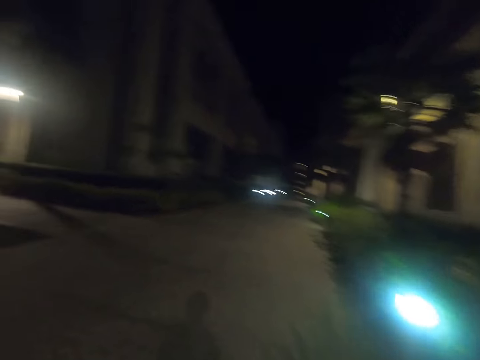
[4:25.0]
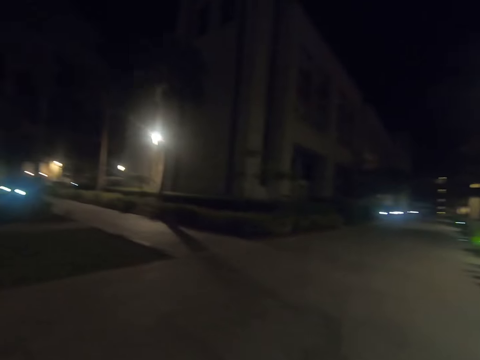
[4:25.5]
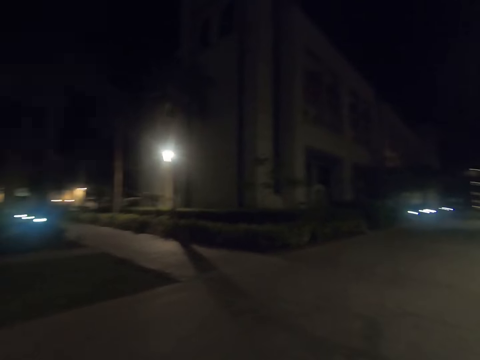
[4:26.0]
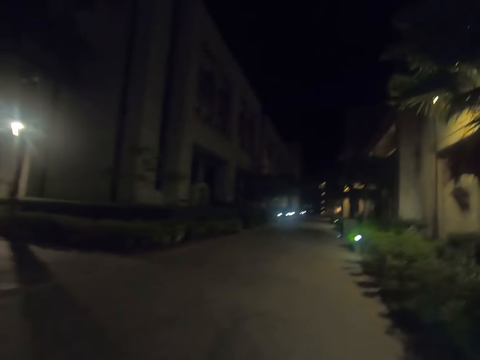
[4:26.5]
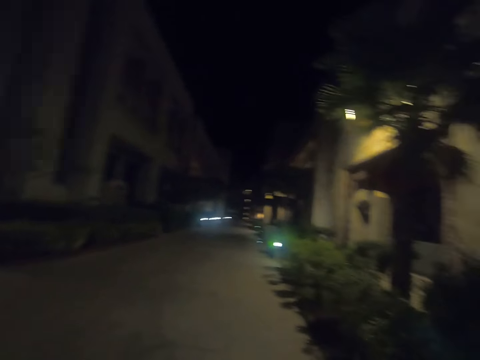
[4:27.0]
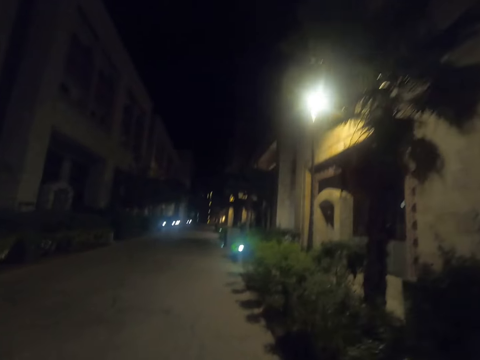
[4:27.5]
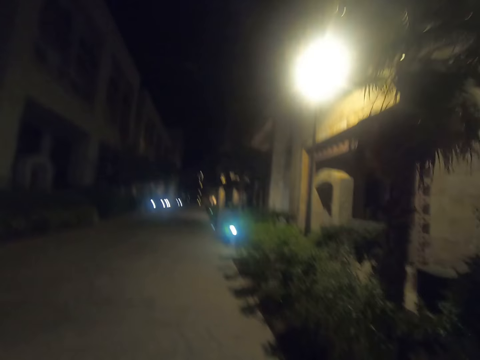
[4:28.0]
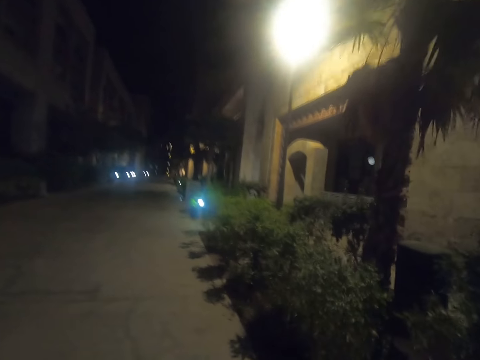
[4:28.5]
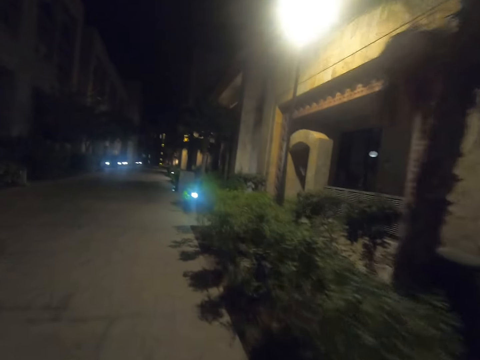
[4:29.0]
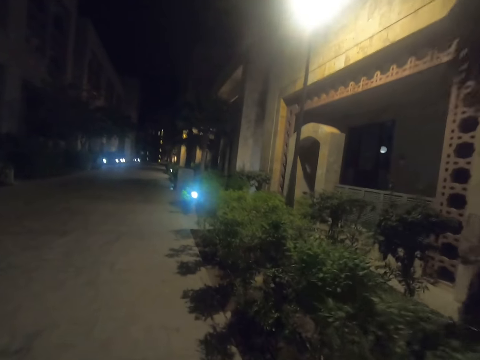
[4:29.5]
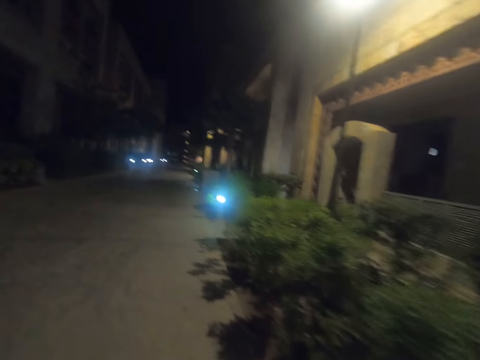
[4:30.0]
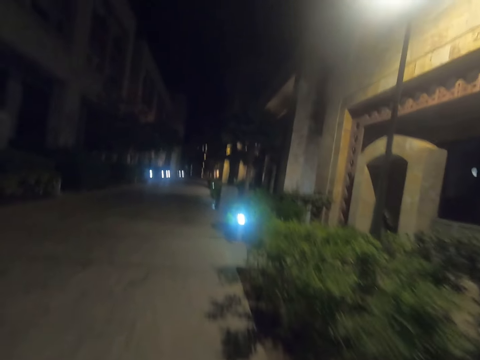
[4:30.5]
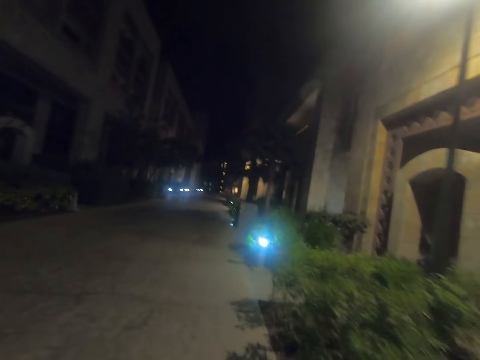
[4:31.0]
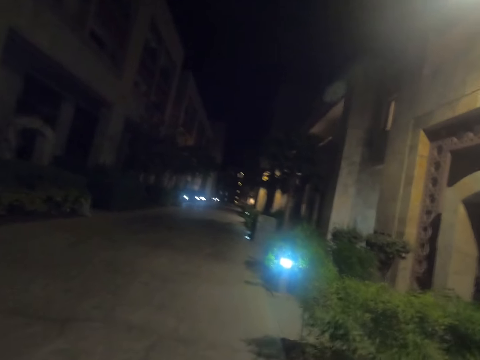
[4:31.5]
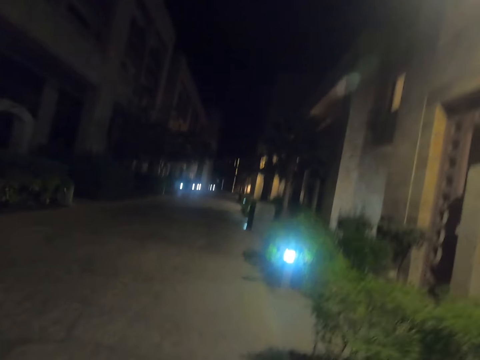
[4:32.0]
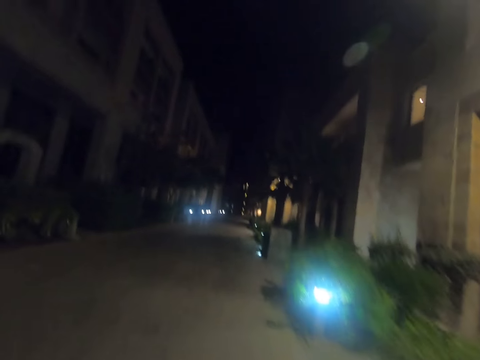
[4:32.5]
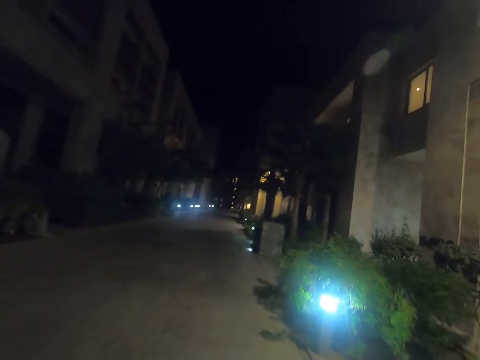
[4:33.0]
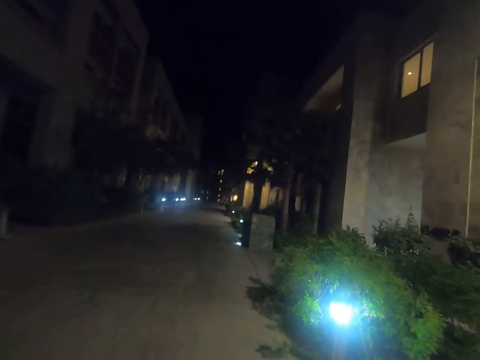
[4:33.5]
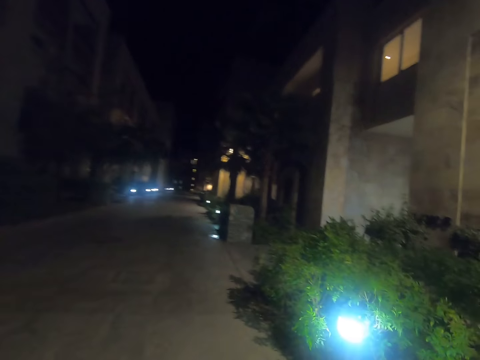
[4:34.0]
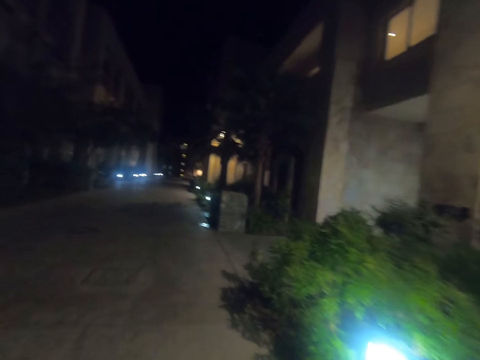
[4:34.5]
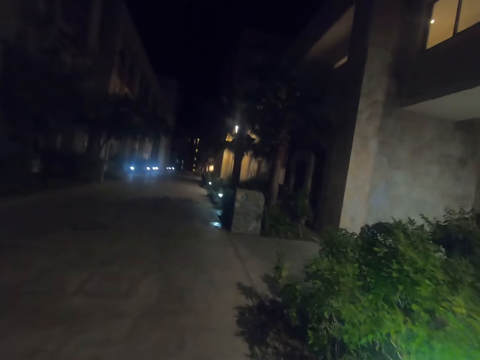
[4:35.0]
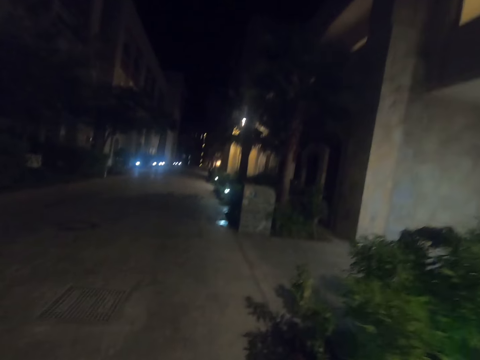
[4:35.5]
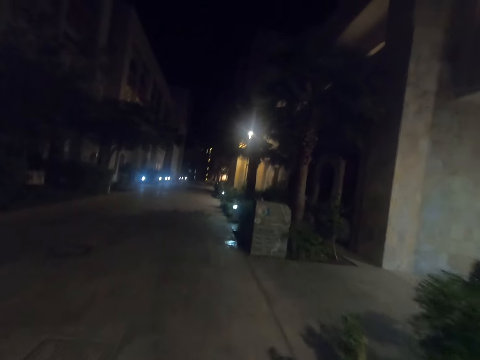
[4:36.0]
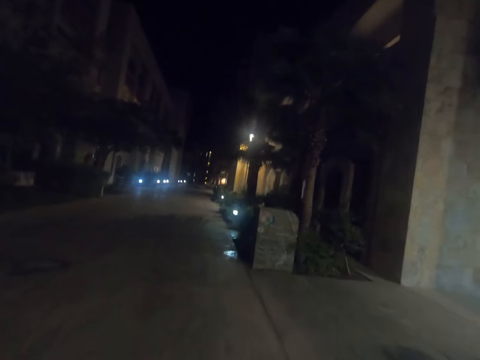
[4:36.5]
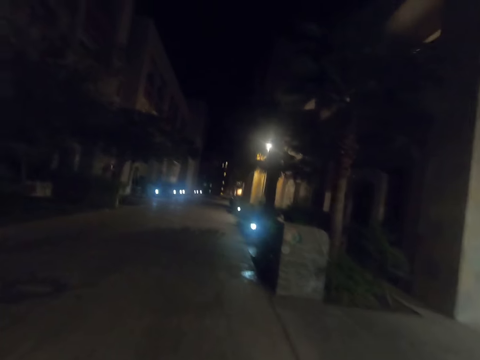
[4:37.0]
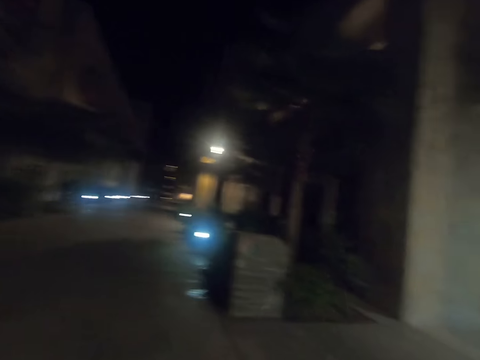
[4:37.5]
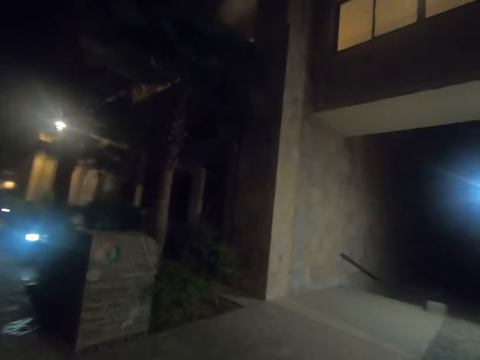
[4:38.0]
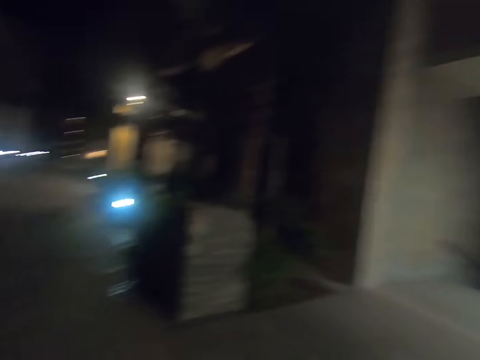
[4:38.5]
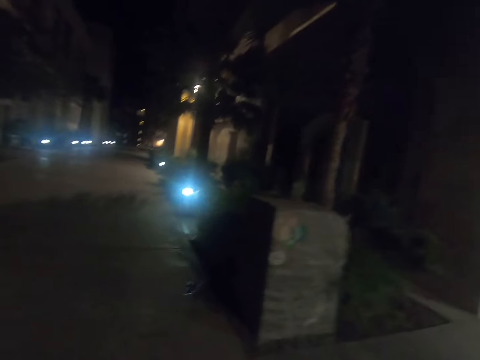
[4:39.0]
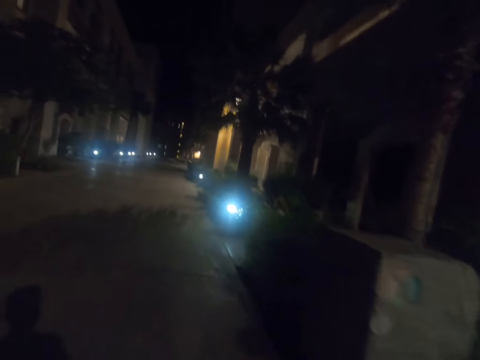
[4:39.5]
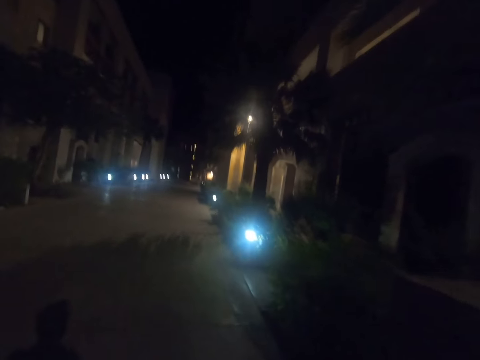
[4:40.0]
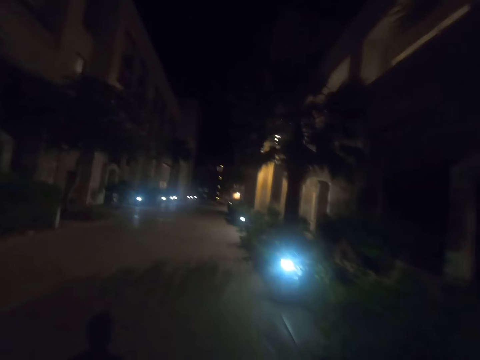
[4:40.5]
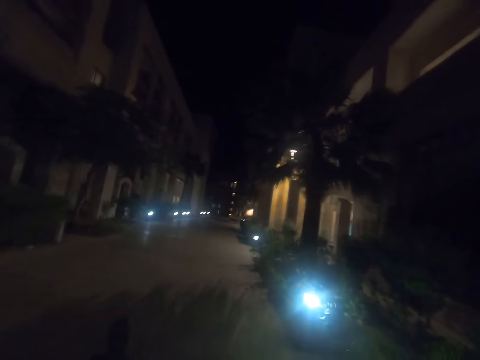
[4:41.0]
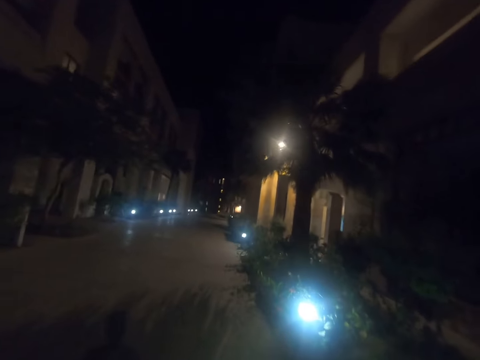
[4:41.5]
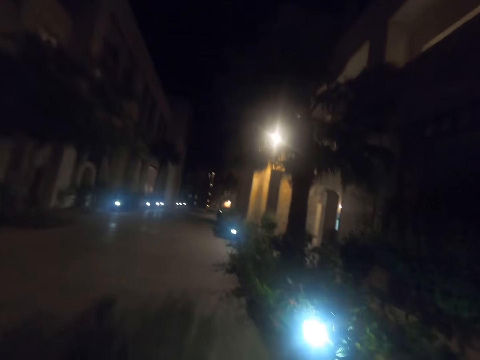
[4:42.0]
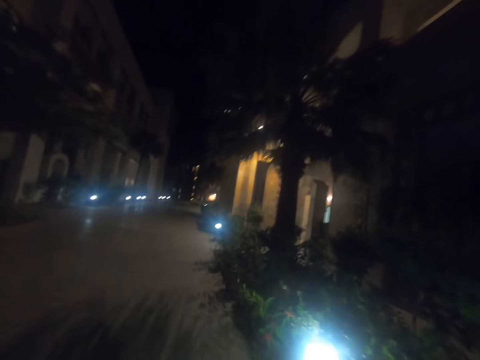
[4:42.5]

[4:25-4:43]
The camera wearer looks around. They look around again.

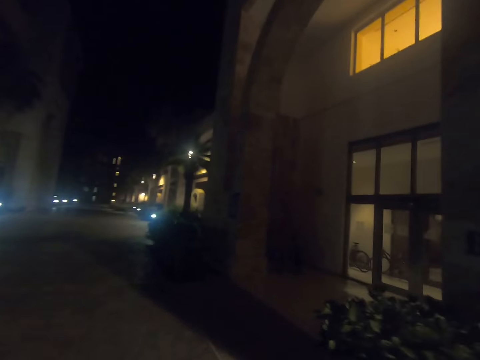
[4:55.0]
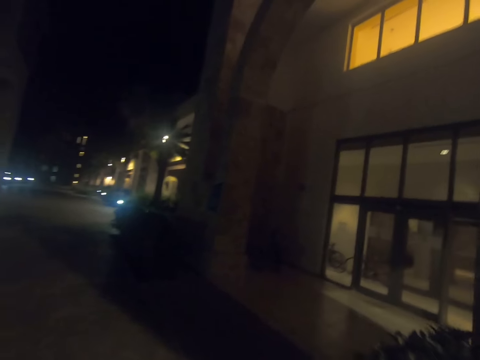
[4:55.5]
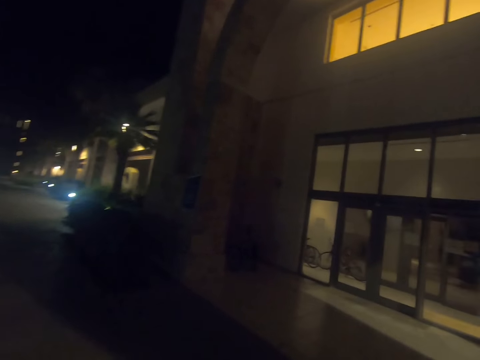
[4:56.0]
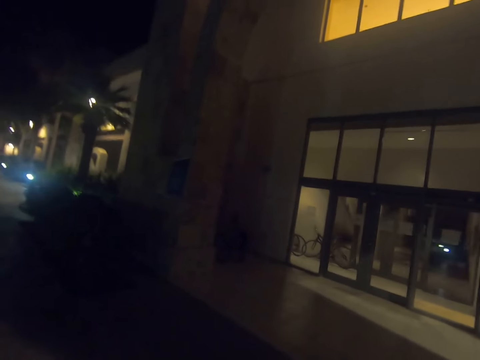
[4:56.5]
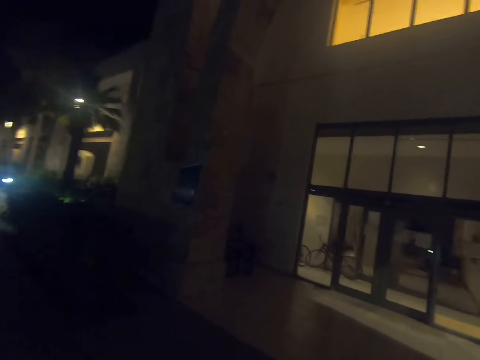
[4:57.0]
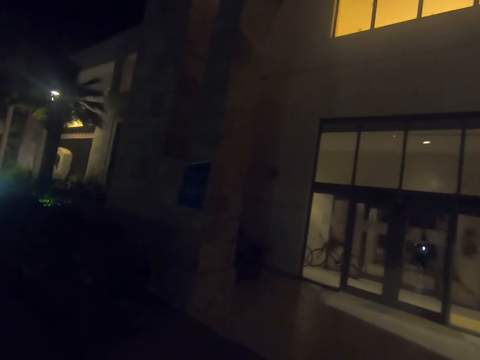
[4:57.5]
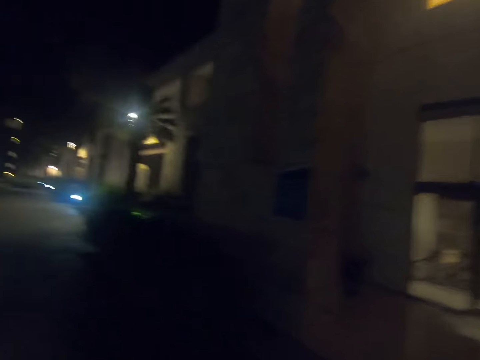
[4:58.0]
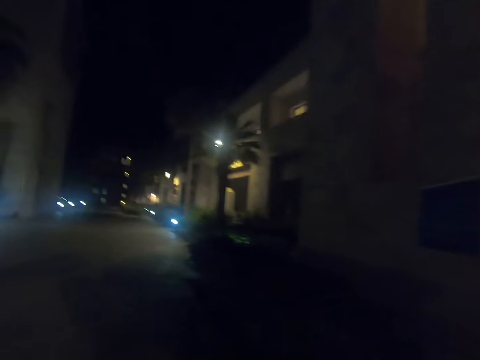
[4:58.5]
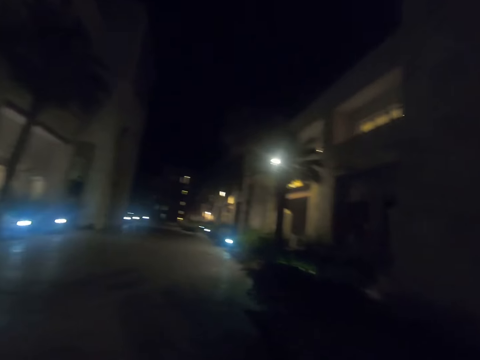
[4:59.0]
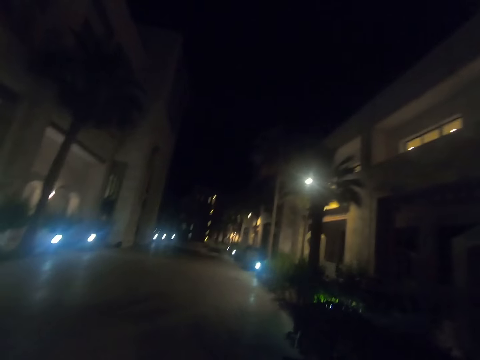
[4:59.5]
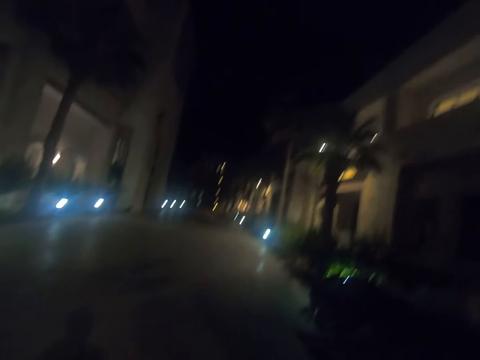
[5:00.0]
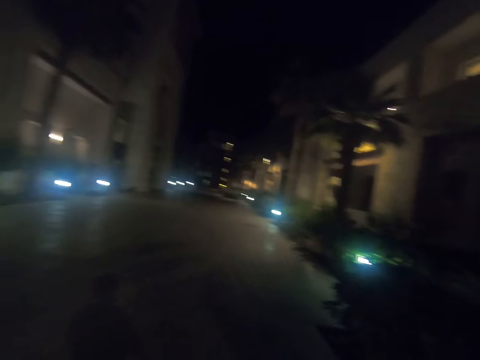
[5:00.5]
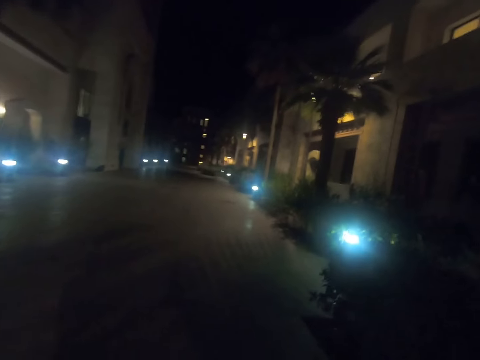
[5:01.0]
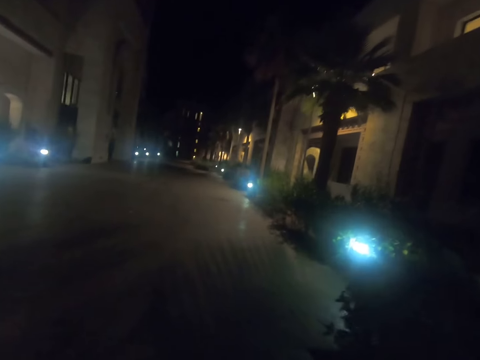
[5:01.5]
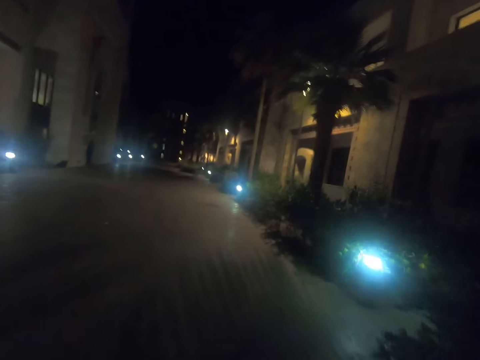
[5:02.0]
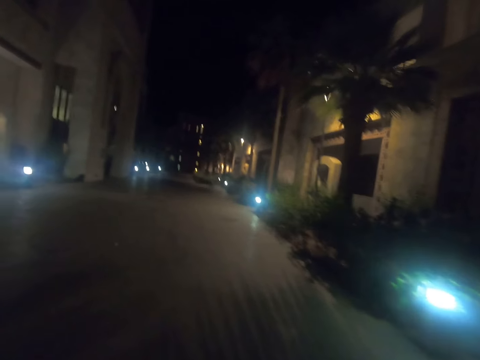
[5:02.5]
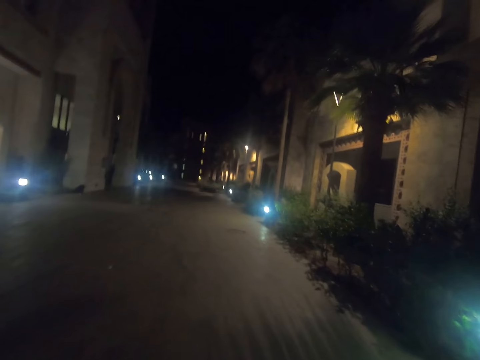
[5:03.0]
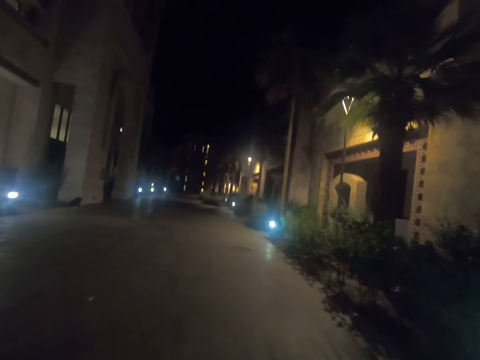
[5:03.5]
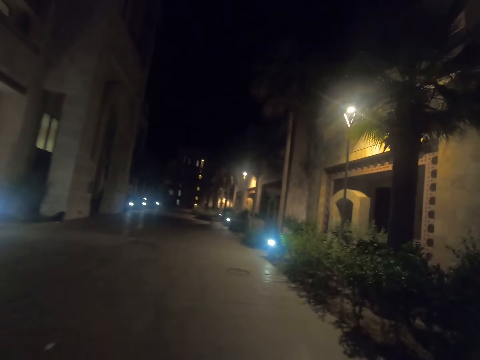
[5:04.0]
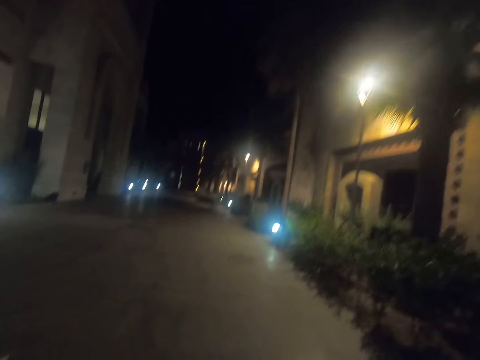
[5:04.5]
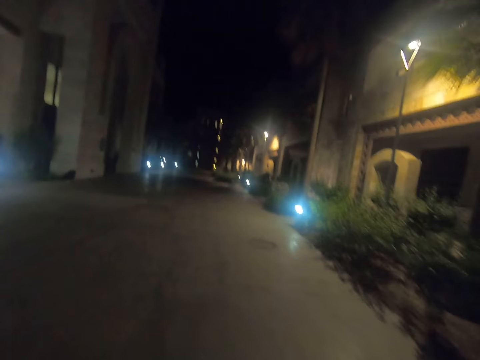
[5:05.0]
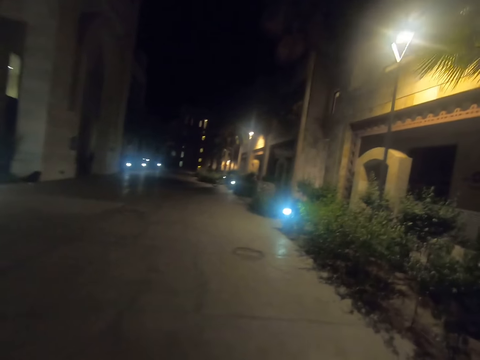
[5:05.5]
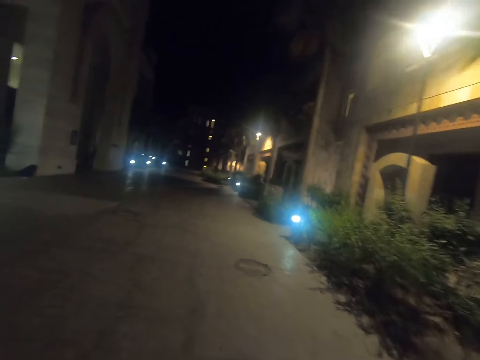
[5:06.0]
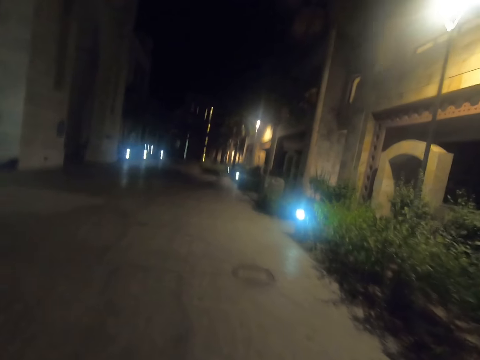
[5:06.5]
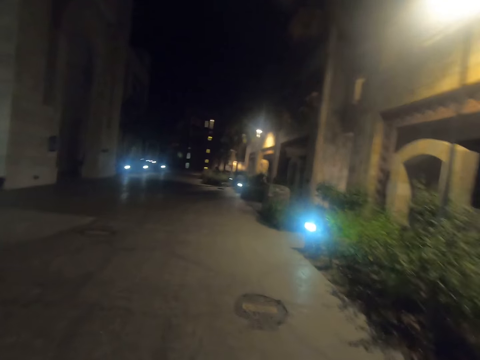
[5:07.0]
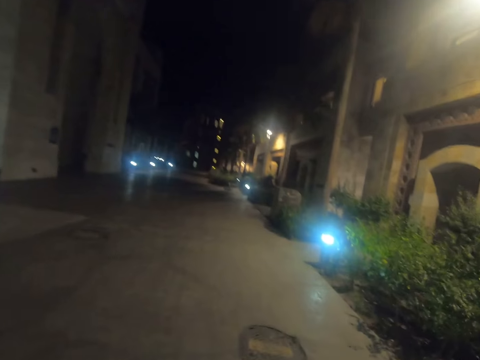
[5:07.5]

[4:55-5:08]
The camera wearer looks aside. They look ahead. They walk along a road.
